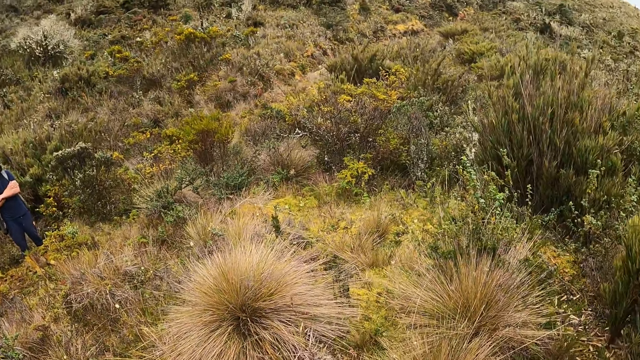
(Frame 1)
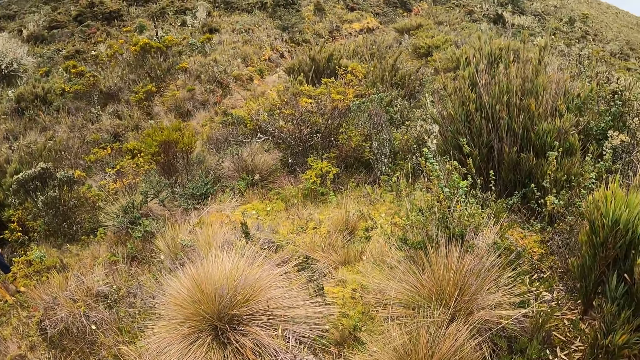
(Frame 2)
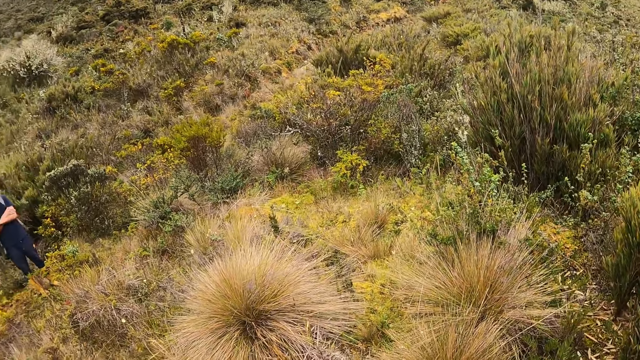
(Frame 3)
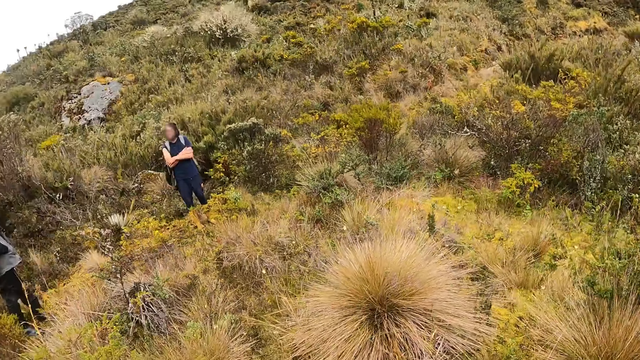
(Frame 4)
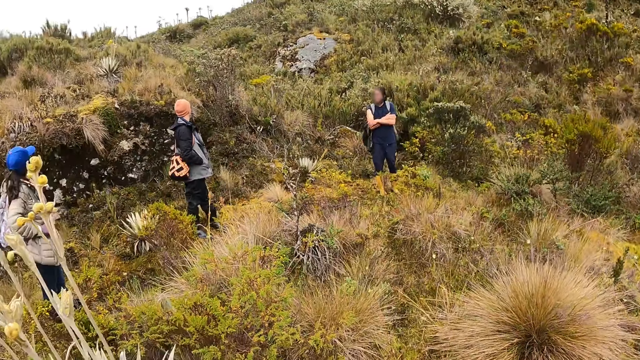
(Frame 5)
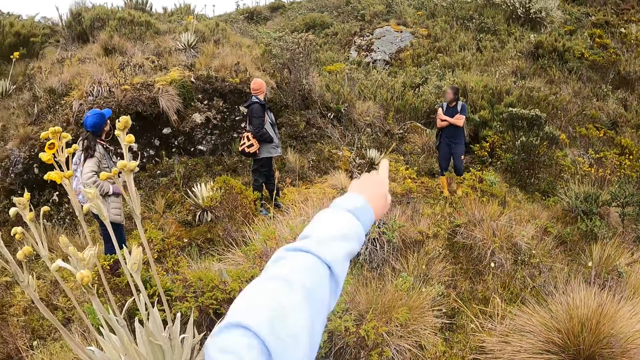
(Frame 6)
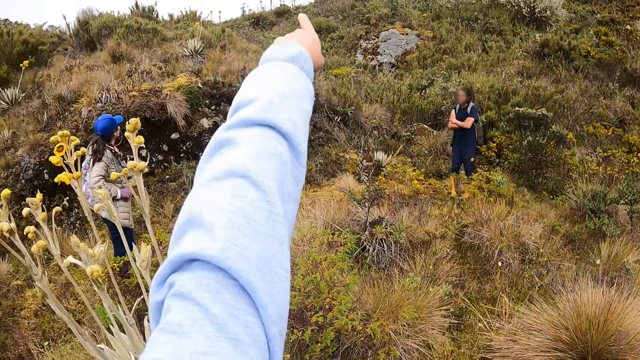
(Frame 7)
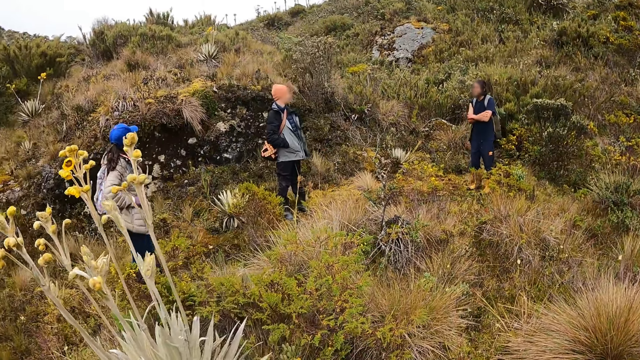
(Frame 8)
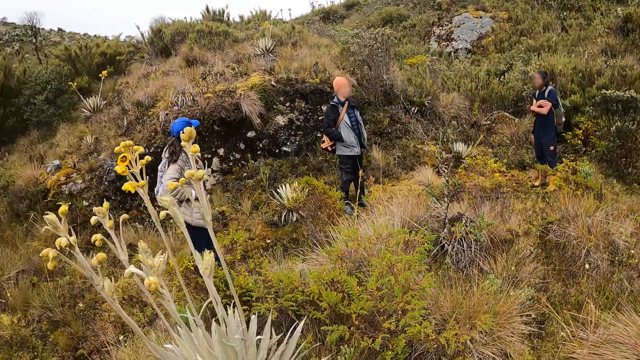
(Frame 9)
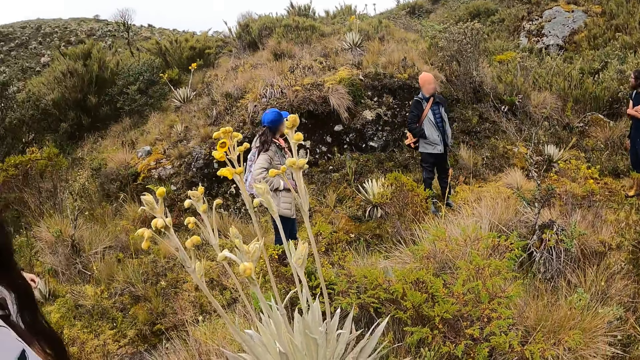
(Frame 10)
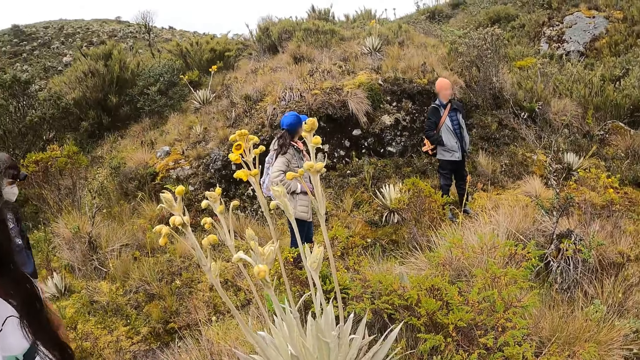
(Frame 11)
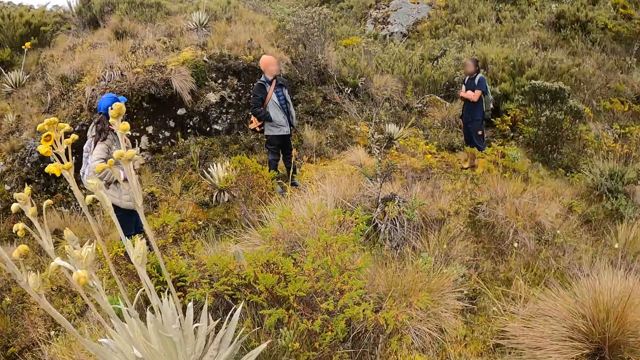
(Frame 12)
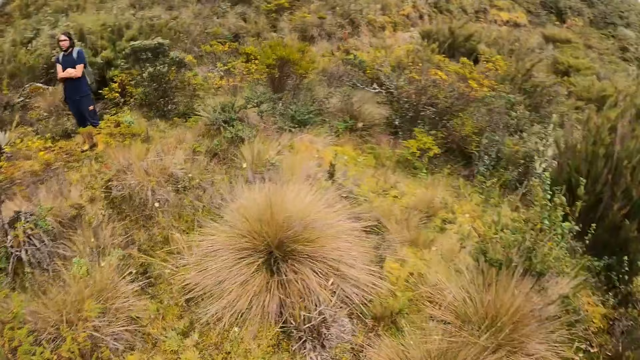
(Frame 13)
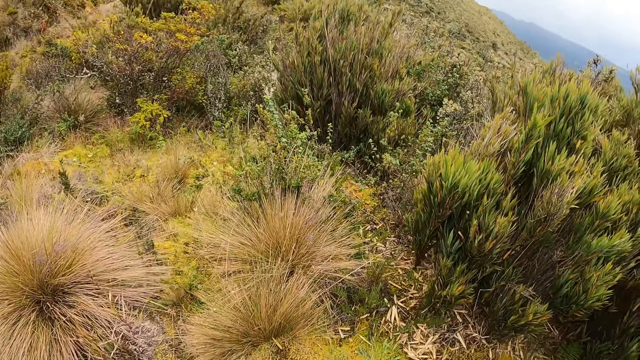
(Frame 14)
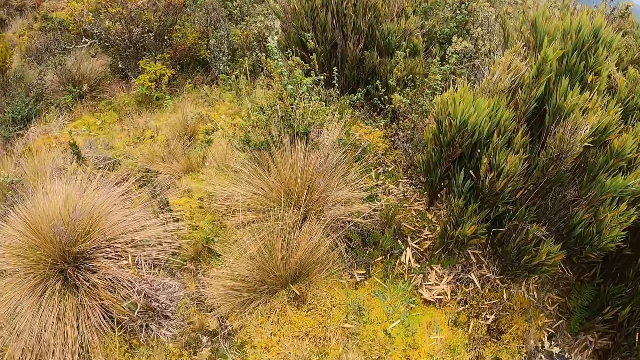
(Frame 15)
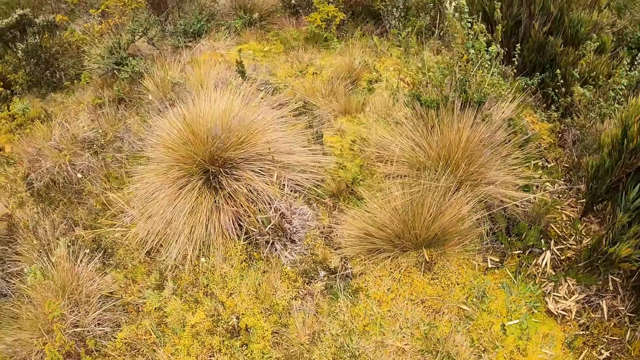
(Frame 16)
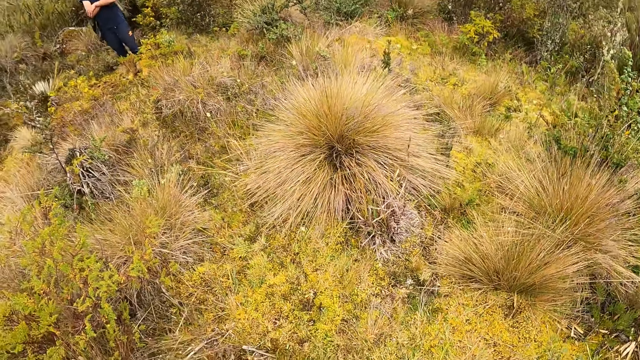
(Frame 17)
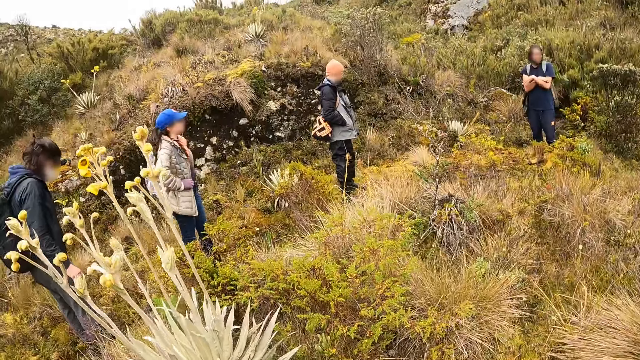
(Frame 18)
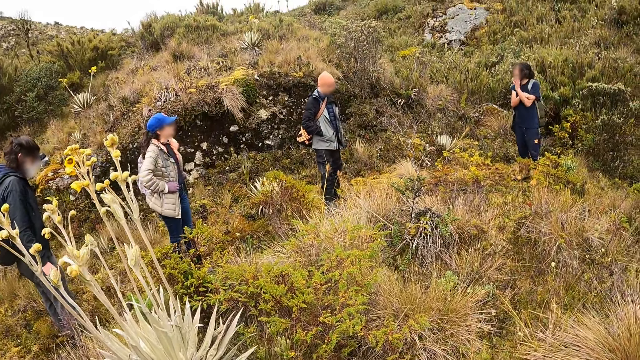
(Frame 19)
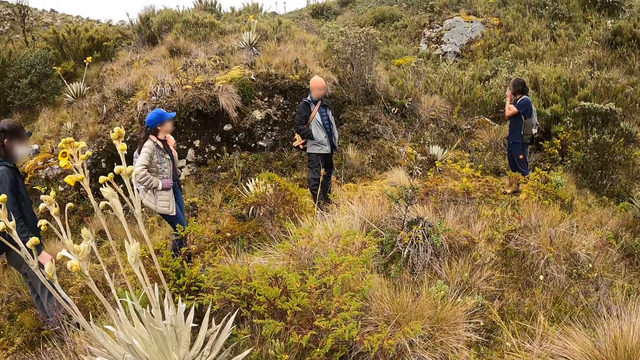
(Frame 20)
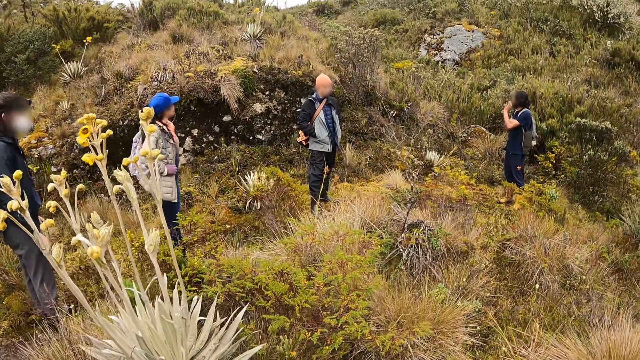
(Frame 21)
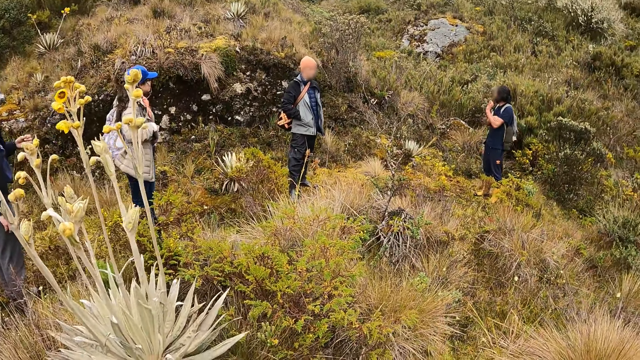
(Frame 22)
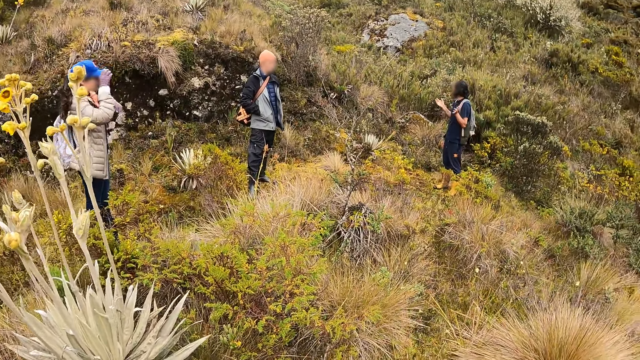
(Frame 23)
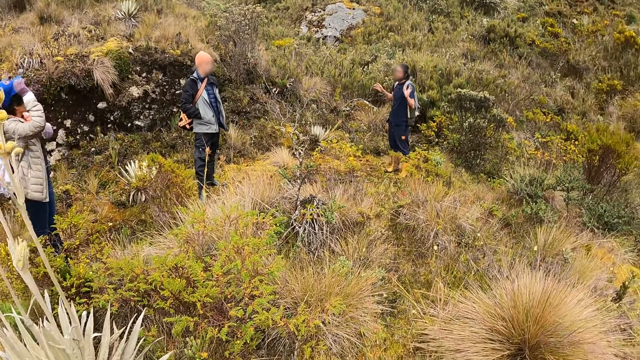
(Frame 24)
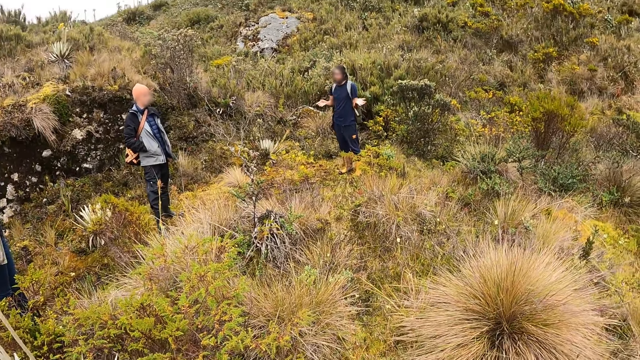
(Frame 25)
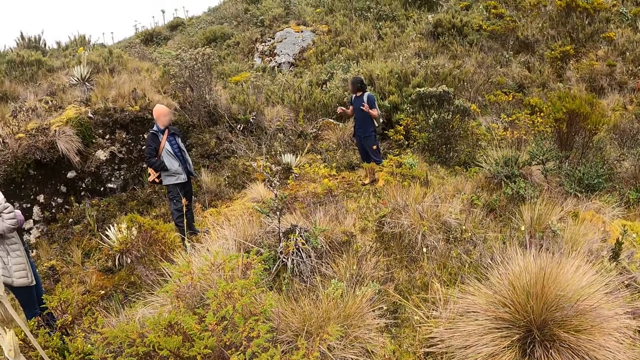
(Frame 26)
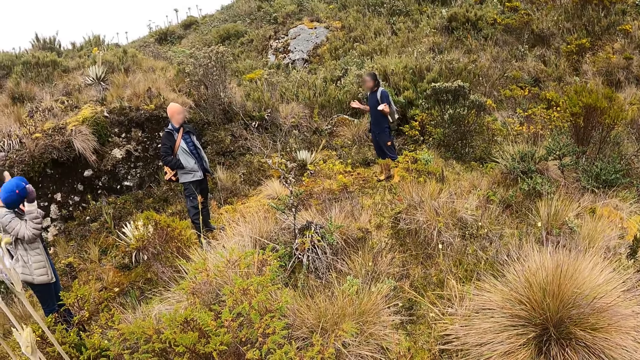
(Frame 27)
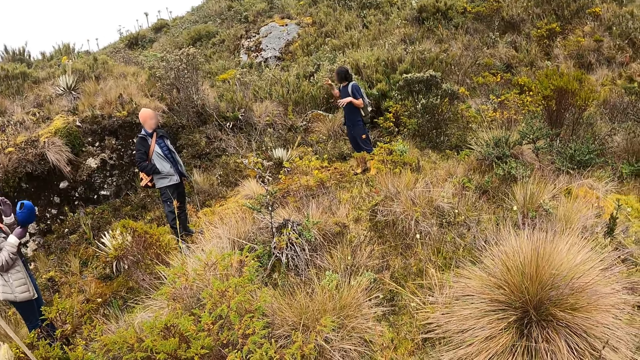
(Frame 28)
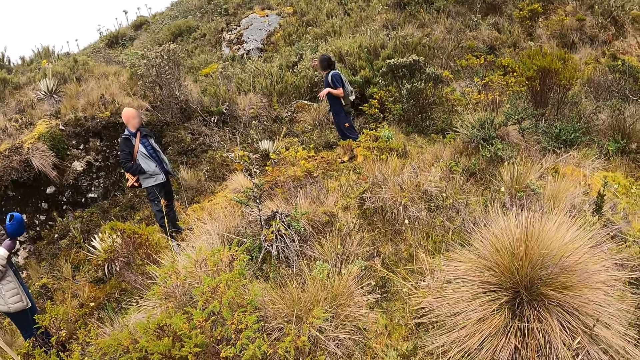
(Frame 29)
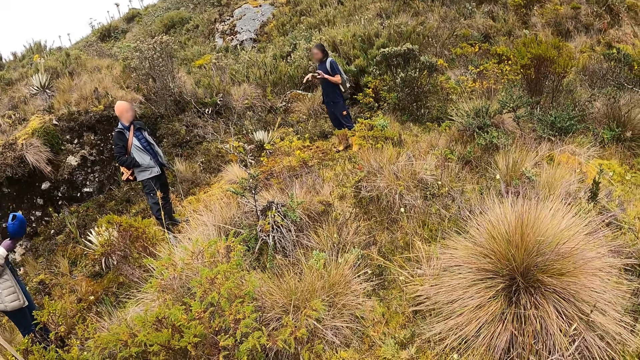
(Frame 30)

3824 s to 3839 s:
The camera wearer points at the hill. They interact with the group of people. They look around. The woman takes off her baseball cap with her right hand.

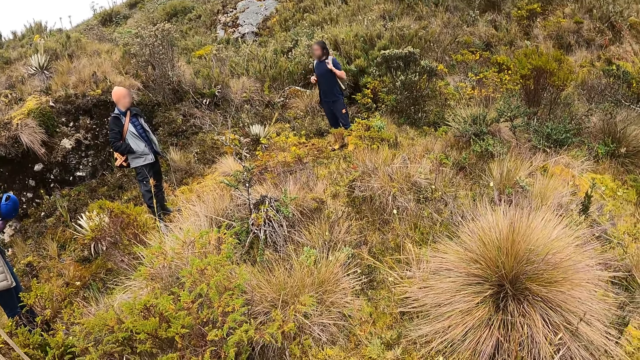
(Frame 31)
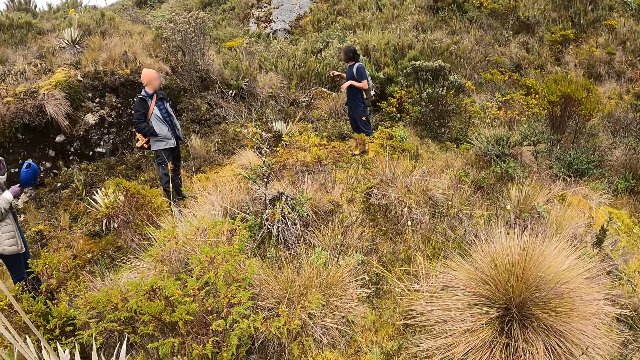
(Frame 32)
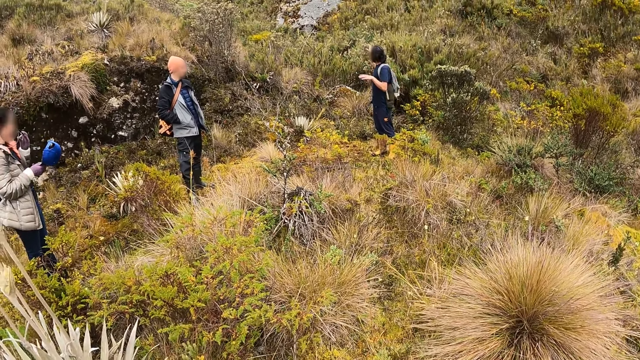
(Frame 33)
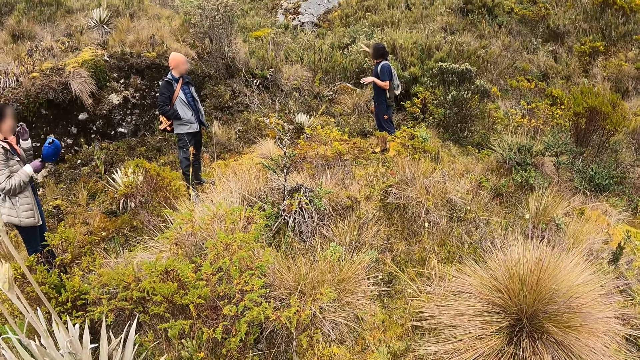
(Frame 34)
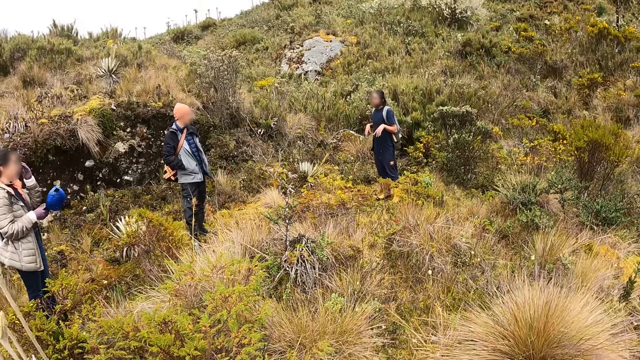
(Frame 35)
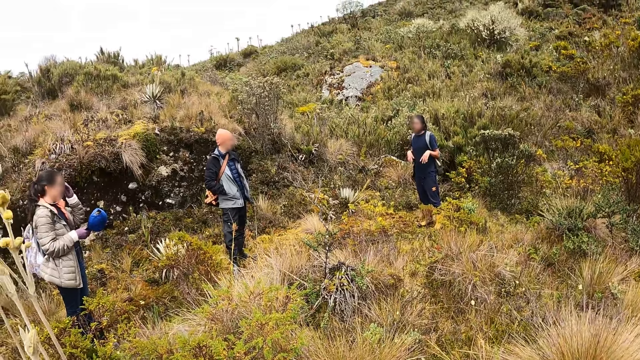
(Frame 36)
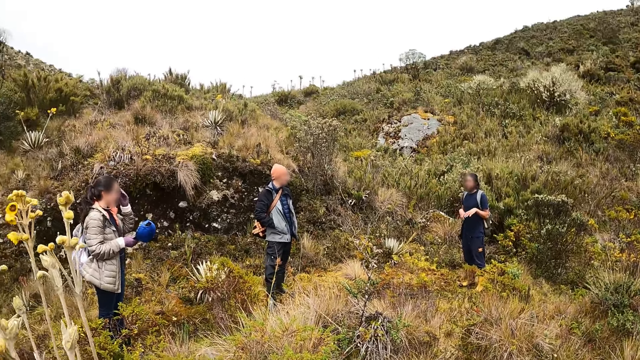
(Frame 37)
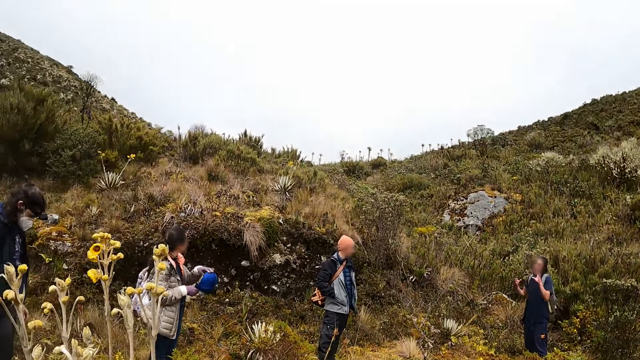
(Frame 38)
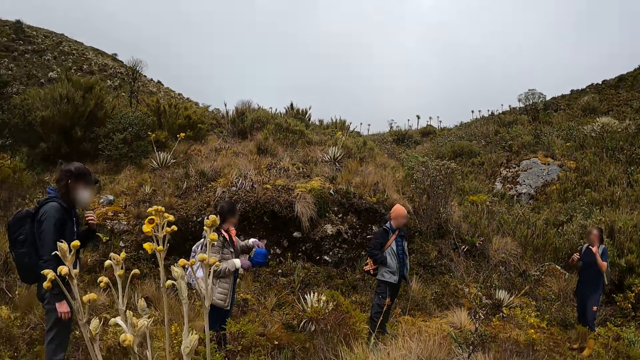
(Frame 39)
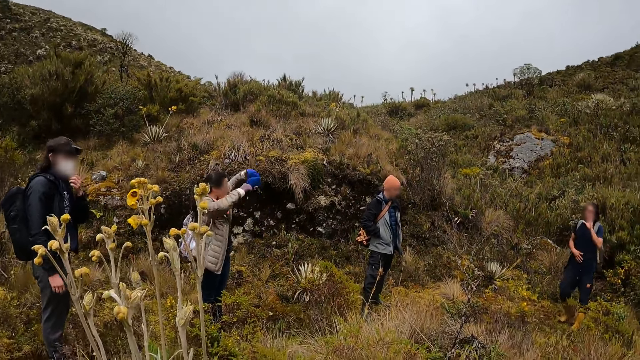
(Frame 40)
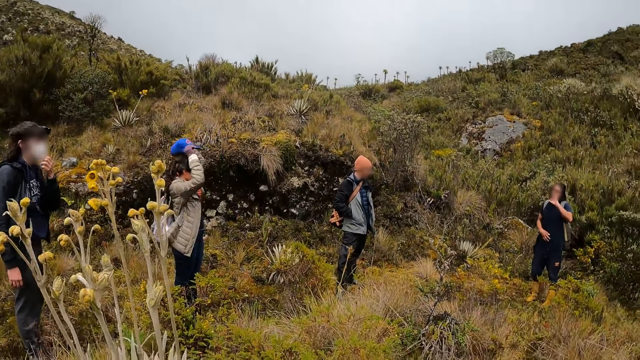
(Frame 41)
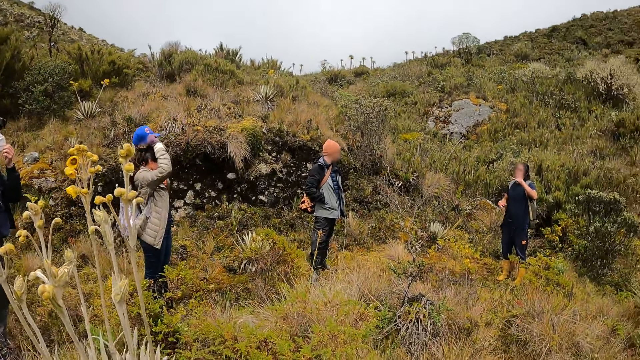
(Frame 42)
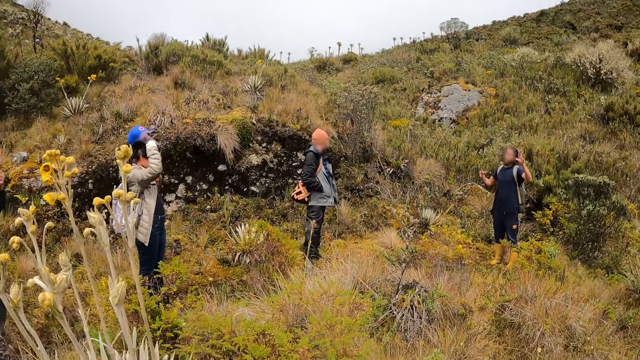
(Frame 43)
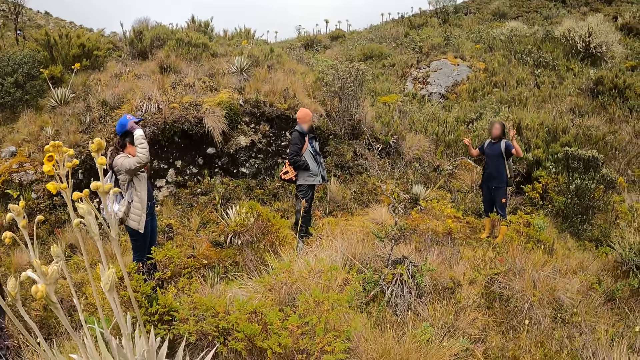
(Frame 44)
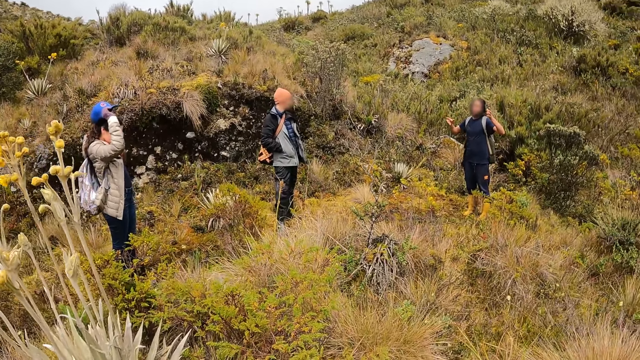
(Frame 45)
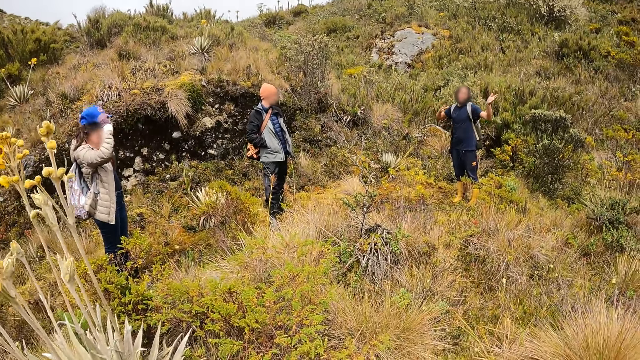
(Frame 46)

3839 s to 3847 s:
The woman adjusts her glasses with her left hand.
